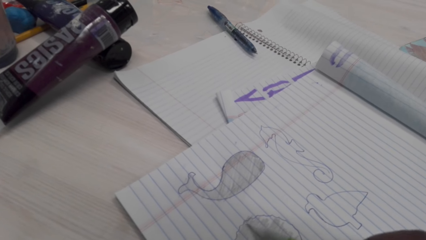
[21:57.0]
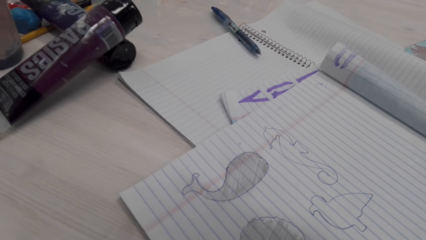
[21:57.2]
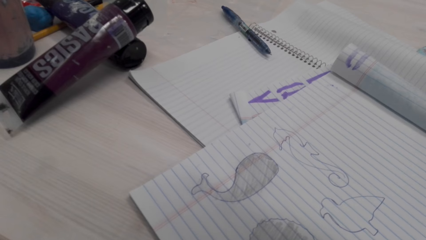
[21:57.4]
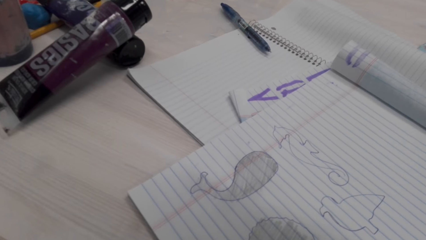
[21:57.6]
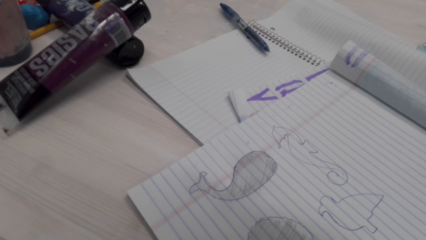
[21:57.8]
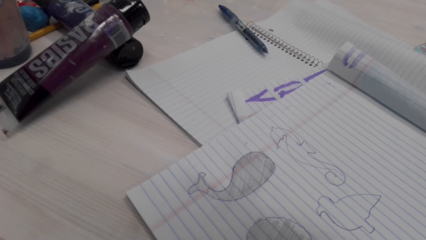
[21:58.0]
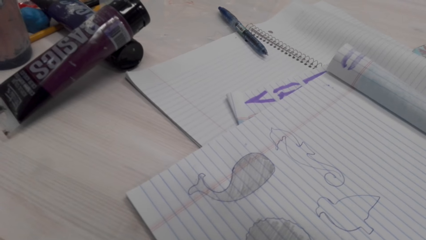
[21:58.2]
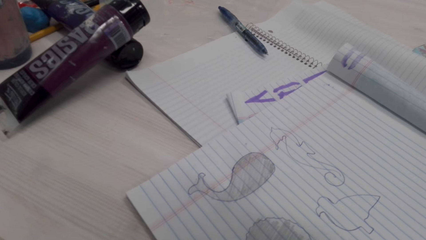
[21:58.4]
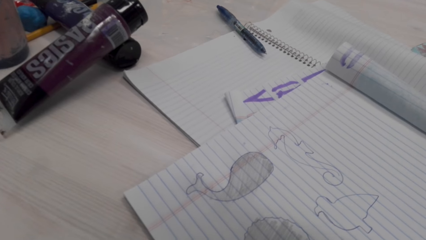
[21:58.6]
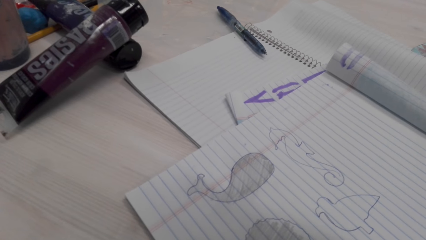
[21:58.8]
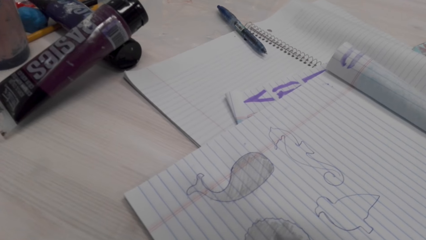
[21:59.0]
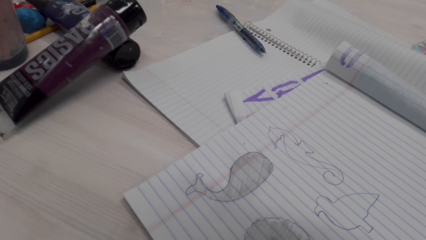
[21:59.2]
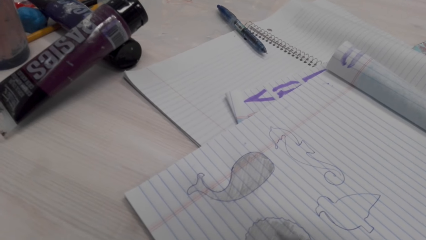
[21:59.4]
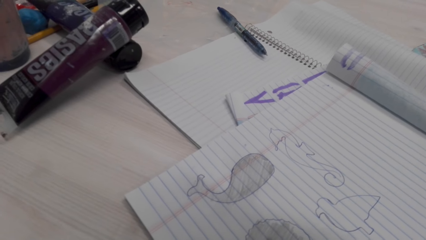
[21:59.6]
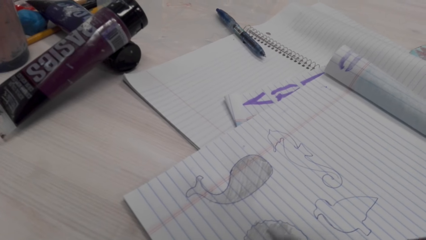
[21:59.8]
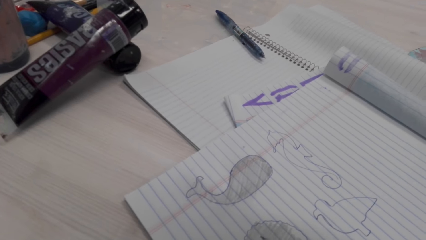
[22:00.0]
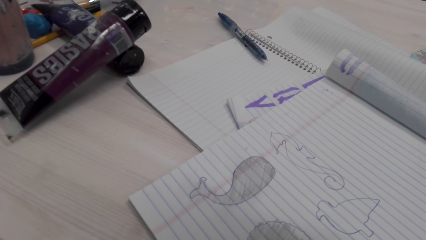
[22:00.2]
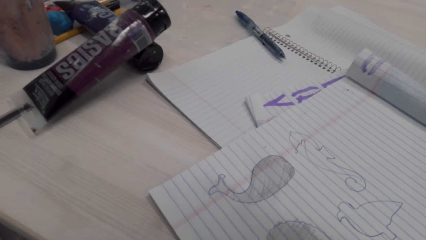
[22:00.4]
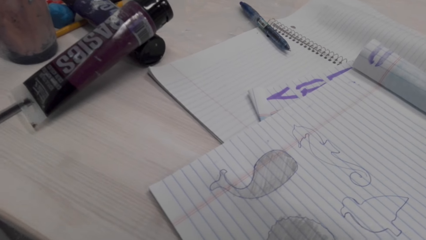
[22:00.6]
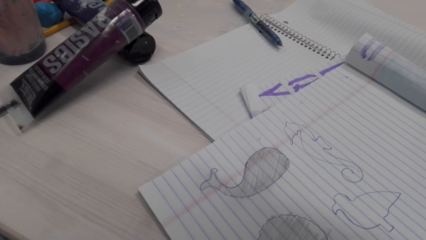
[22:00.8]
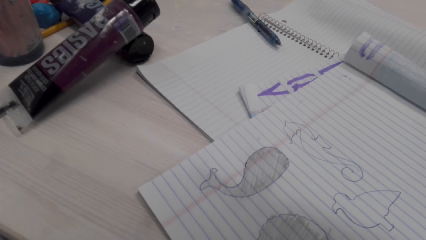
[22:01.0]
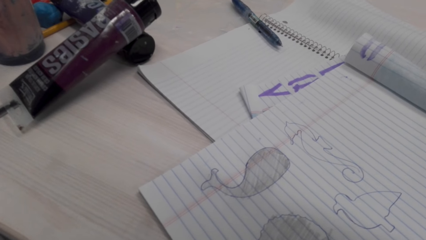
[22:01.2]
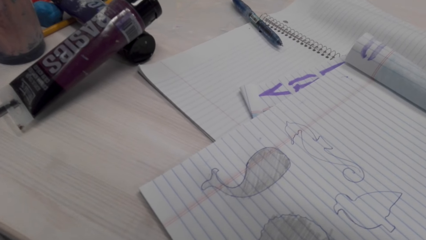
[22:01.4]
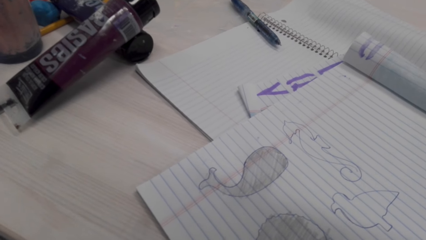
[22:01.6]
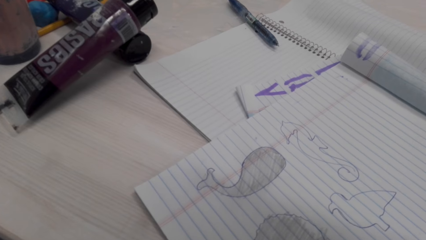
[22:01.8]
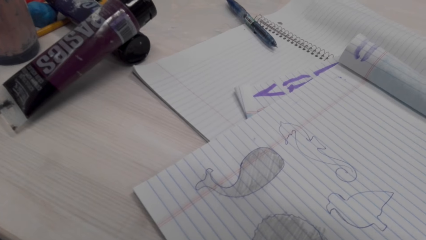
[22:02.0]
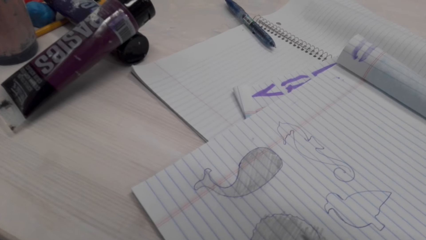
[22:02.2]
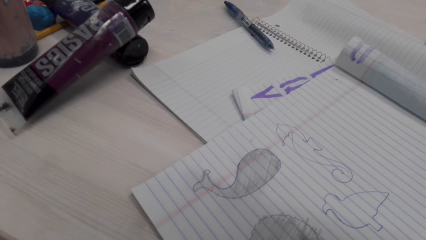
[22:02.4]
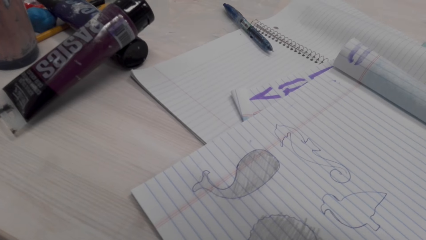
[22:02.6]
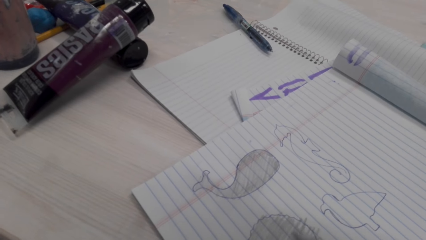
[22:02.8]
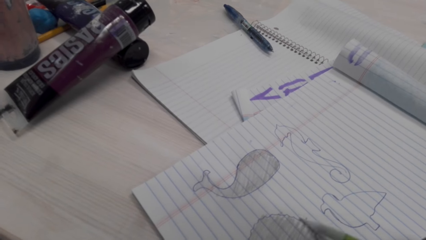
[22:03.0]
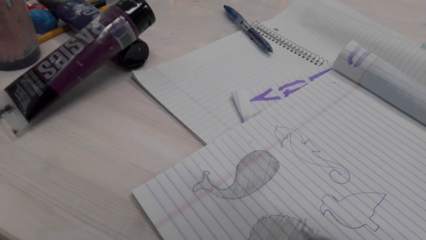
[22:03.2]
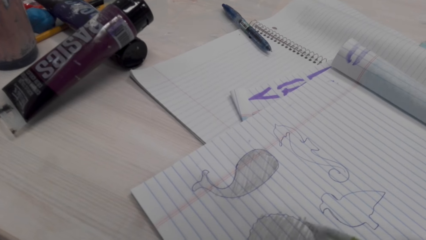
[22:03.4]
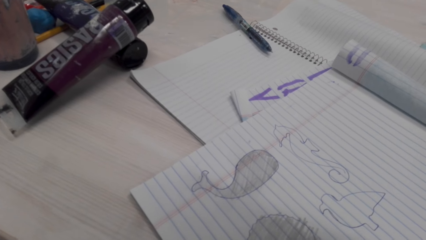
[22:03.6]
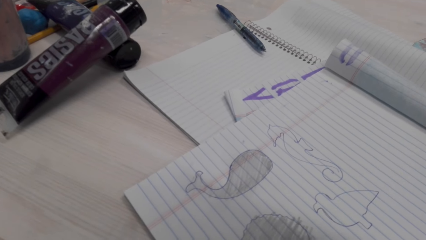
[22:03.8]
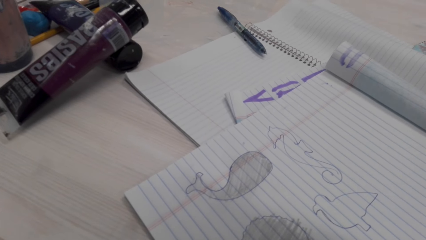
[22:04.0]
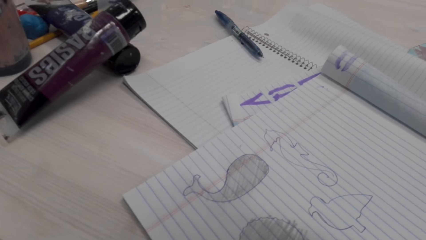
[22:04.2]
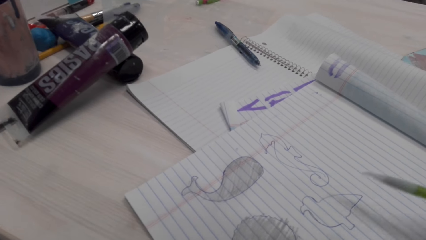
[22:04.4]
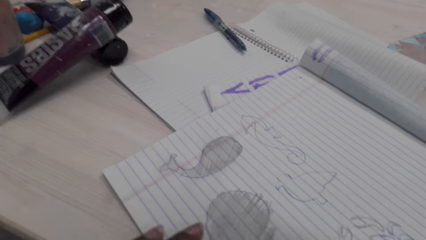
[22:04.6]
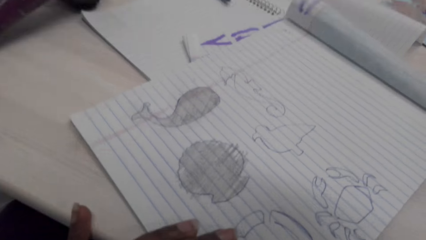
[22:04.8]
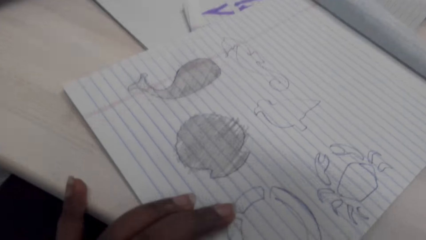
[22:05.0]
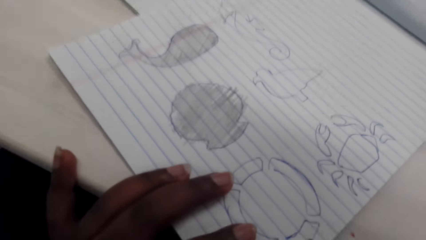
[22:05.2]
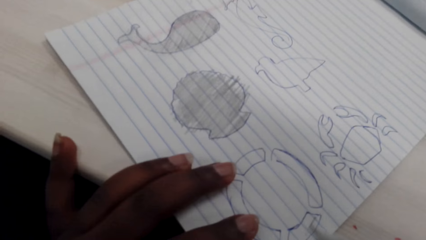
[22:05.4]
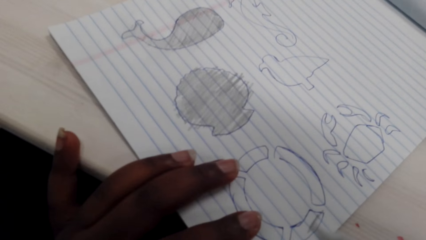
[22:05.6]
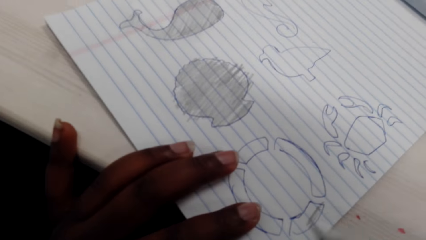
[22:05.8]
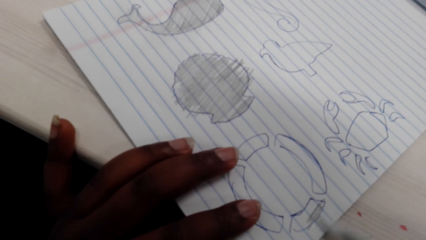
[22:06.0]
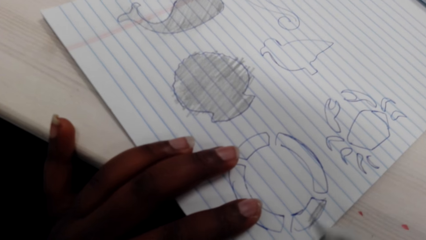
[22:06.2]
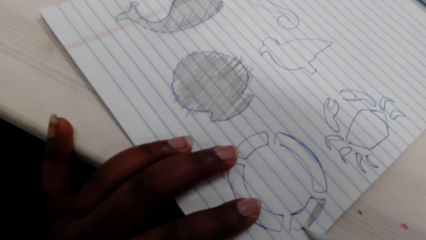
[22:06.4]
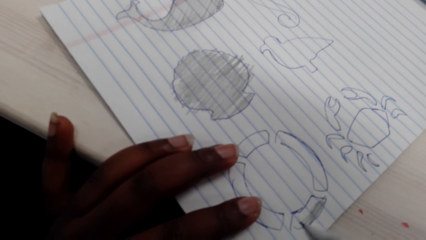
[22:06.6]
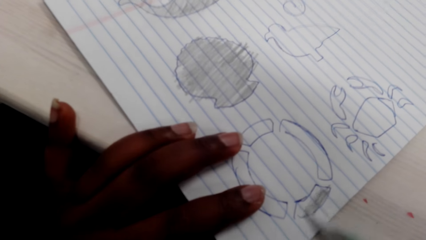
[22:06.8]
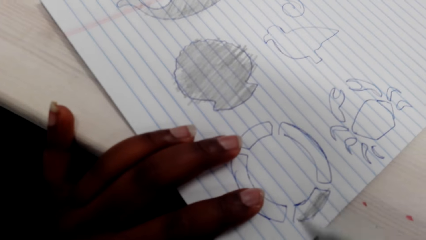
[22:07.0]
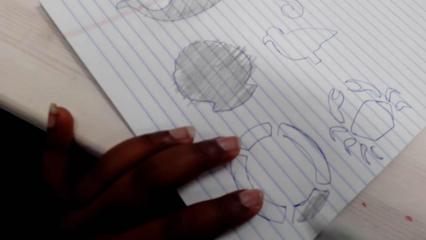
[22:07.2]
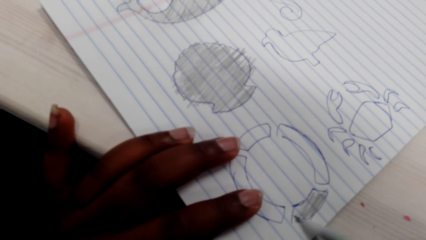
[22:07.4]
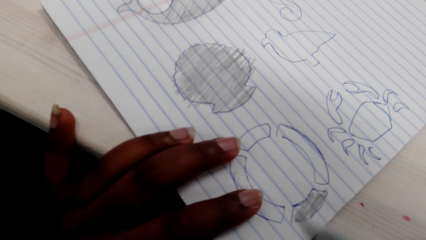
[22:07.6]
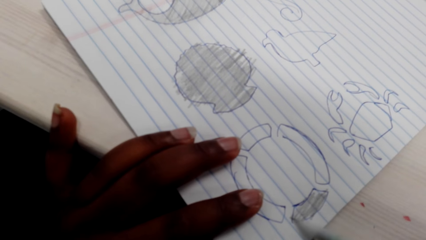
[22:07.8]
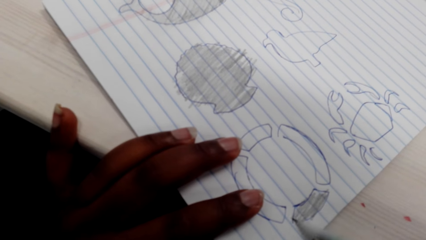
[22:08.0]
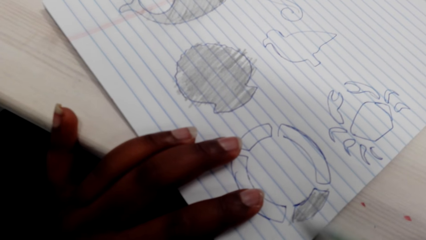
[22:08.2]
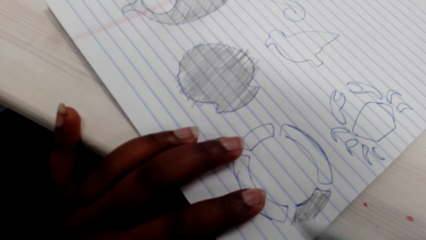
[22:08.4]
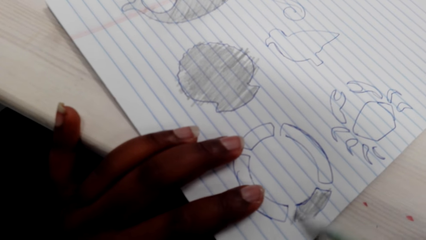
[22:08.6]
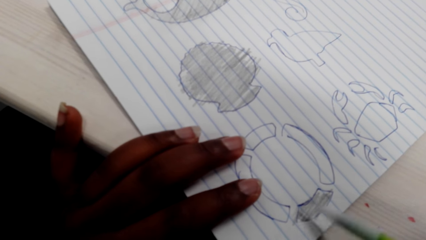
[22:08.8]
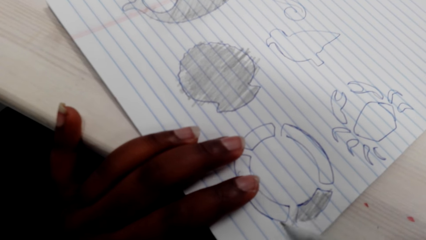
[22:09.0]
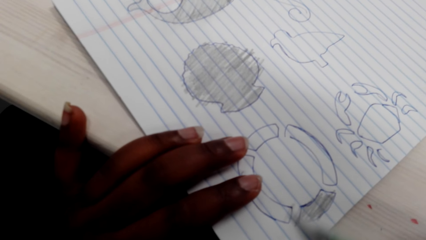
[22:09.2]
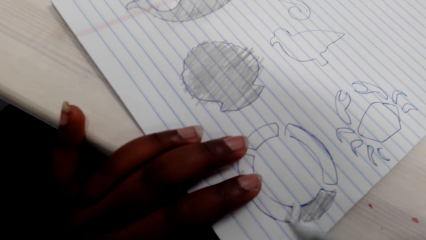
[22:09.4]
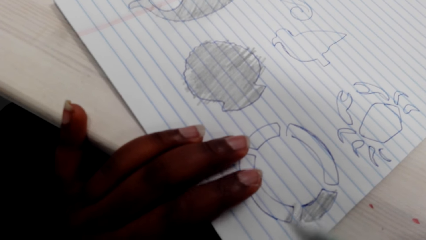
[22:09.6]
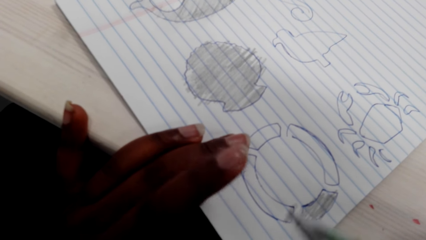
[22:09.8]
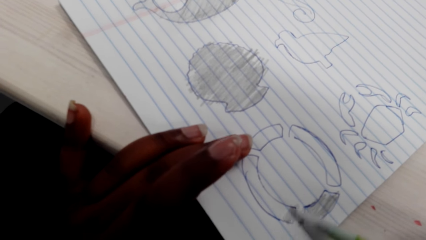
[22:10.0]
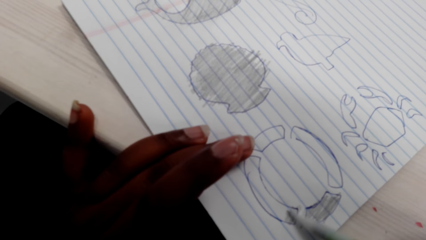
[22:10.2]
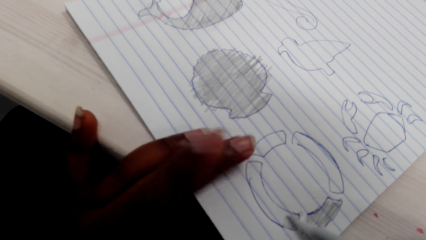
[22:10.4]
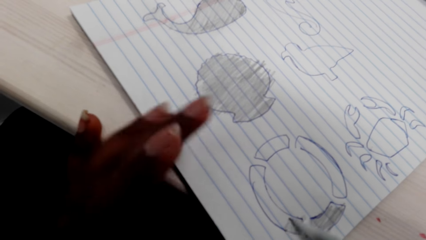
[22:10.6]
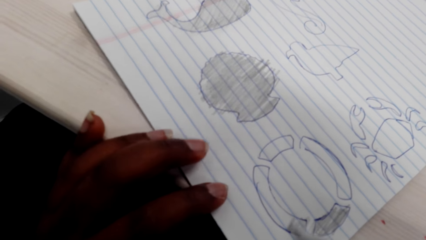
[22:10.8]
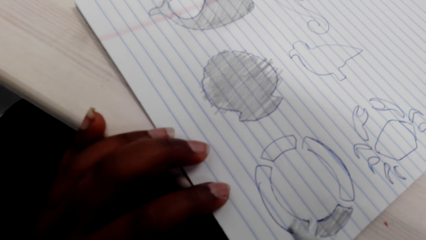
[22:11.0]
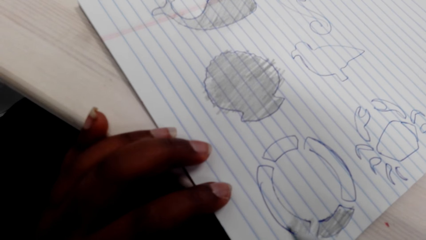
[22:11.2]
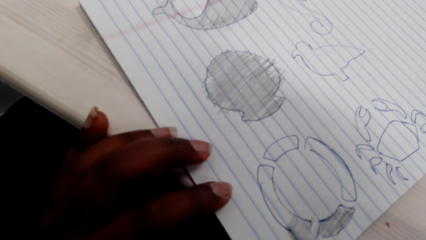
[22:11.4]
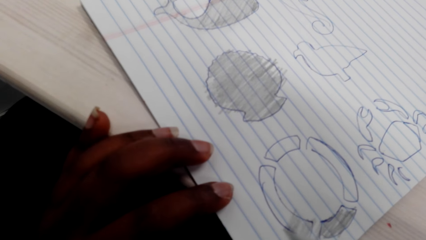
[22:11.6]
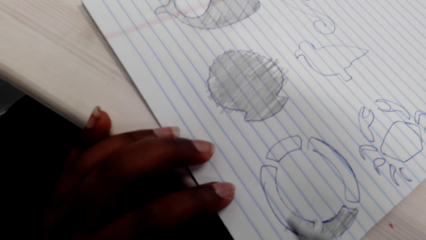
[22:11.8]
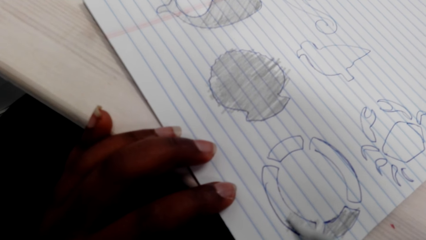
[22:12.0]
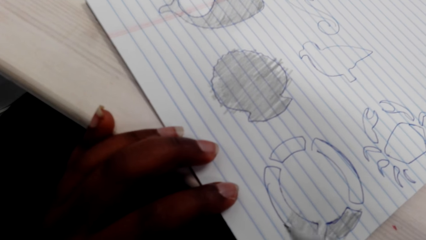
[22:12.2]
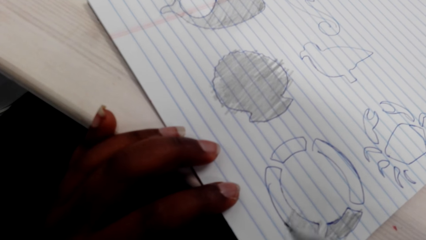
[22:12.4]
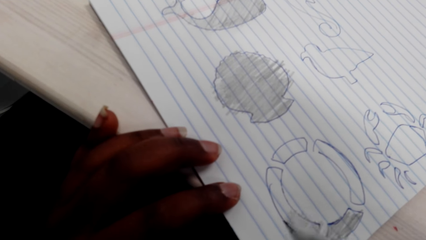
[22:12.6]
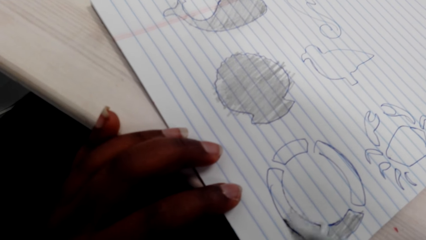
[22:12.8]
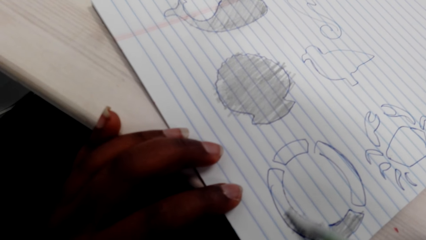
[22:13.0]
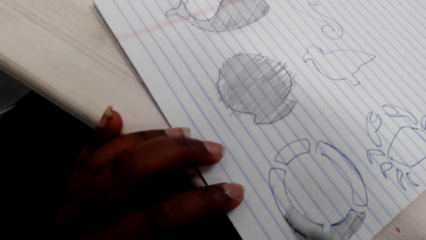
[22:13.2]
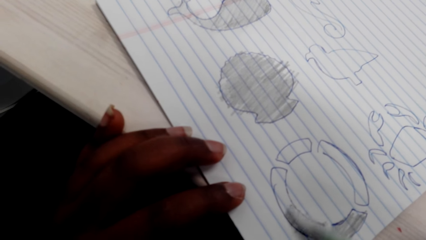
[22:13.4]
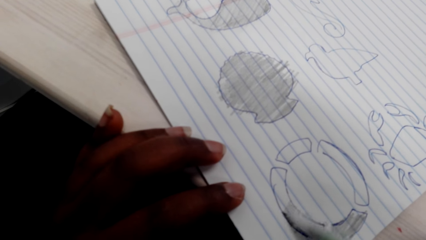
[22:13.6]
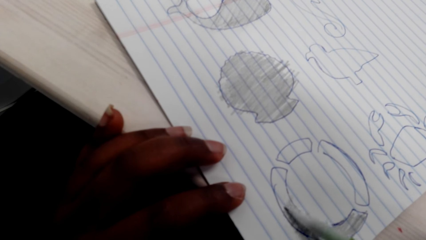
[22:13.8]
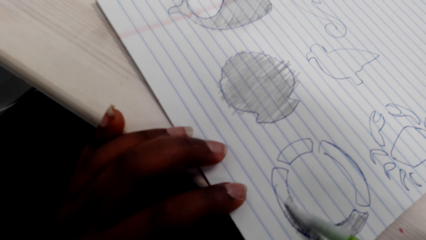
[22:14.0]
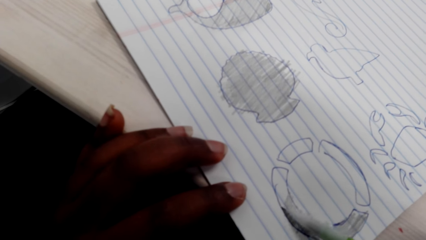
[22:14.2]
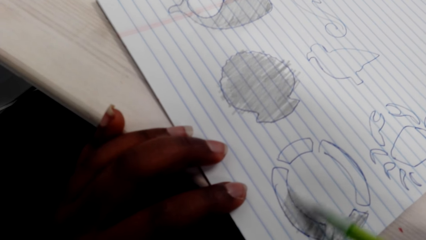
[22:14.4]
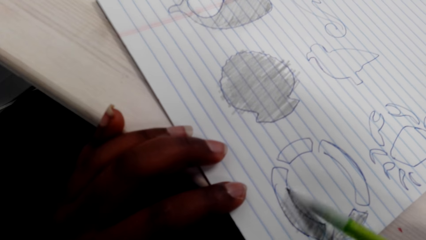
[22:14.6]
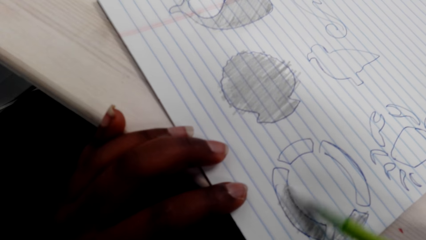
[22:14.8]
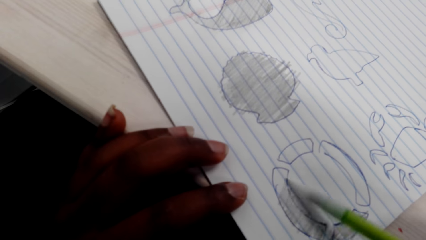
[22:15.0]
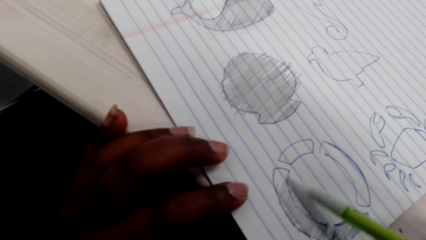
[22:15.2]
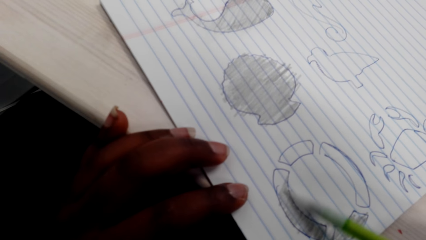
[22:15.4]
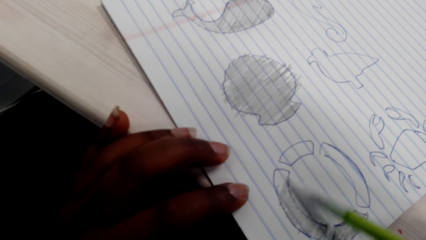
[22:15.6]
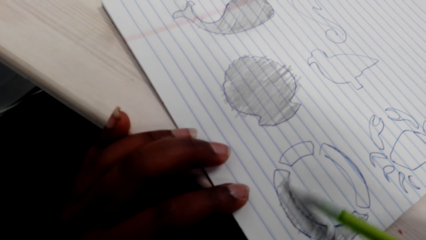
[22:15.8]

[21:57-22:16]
The camera wearer adjusts the pencil. They color a picture with the pencil.
